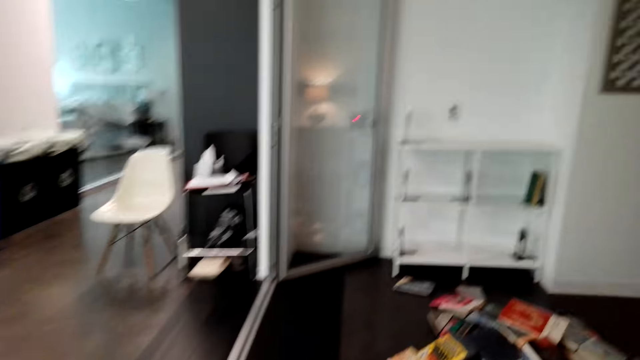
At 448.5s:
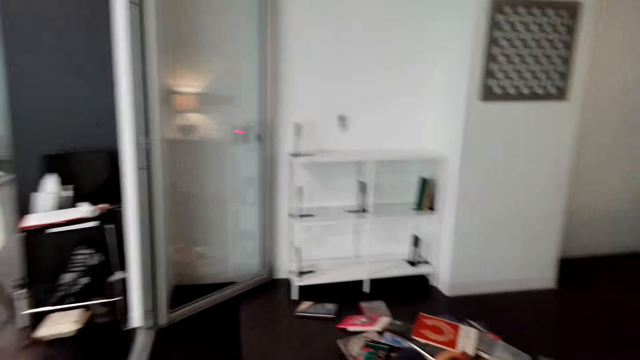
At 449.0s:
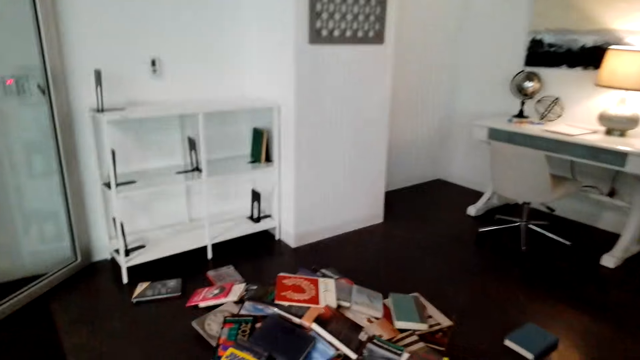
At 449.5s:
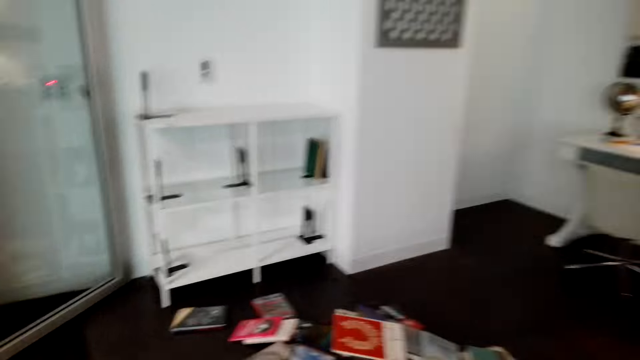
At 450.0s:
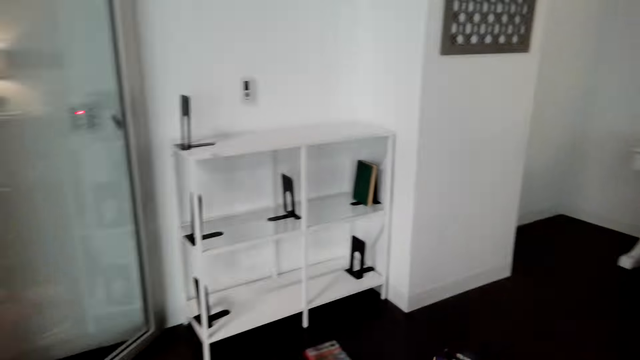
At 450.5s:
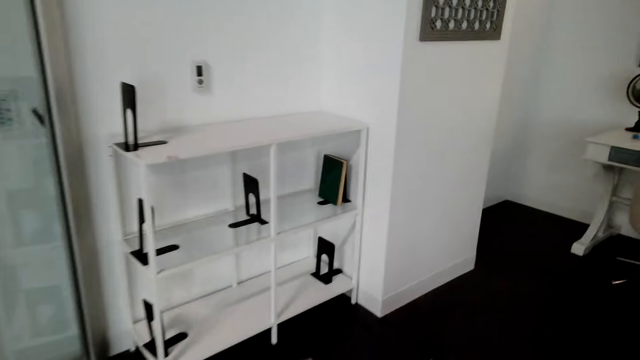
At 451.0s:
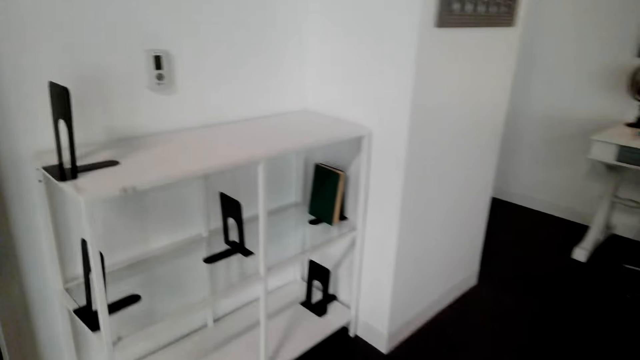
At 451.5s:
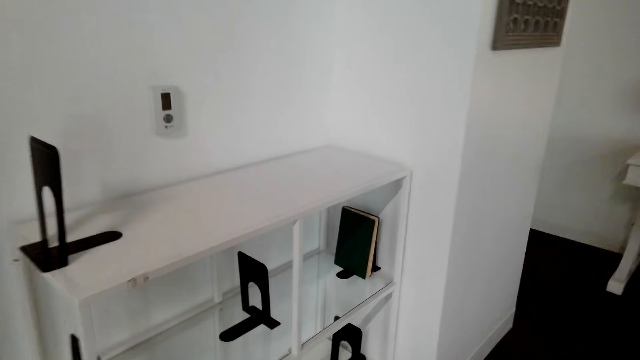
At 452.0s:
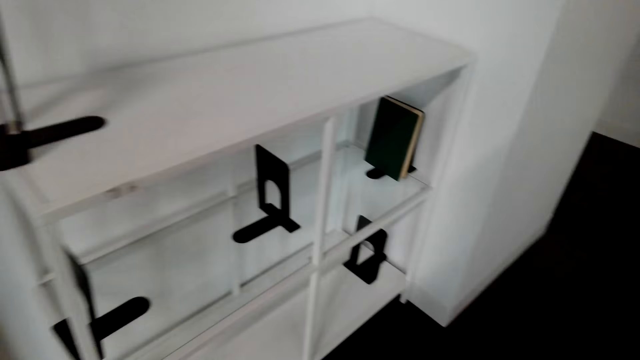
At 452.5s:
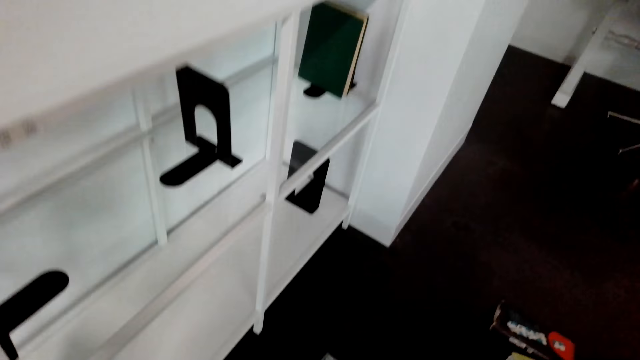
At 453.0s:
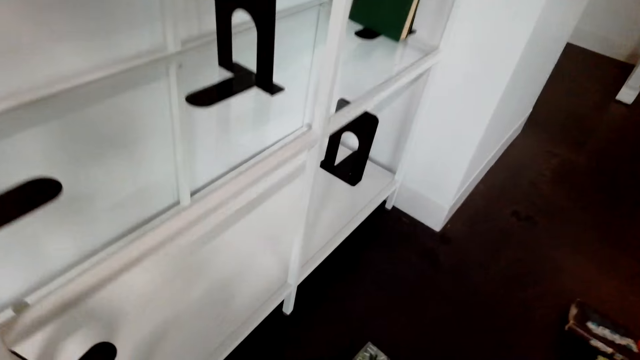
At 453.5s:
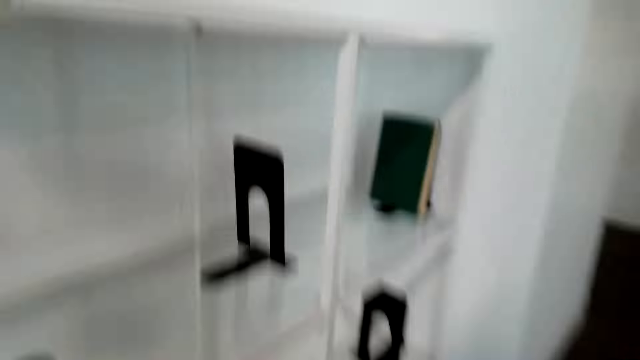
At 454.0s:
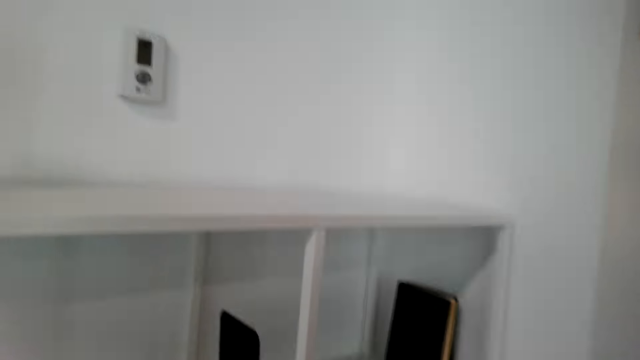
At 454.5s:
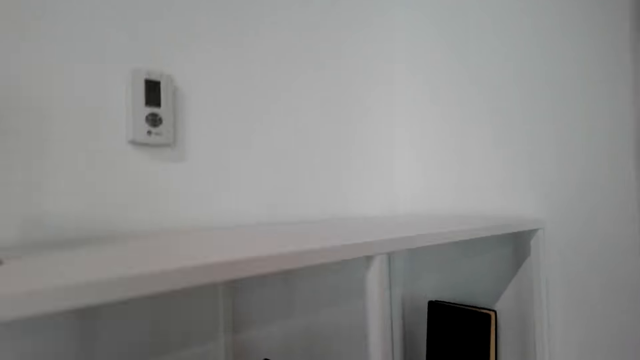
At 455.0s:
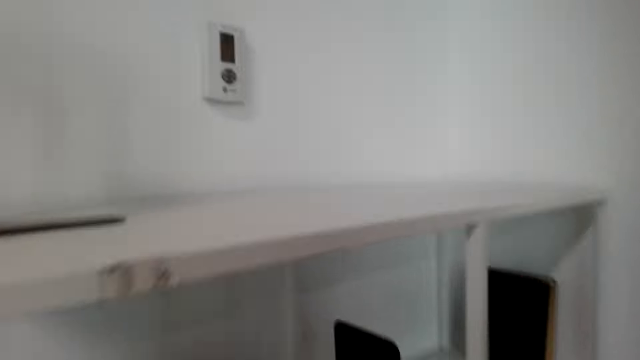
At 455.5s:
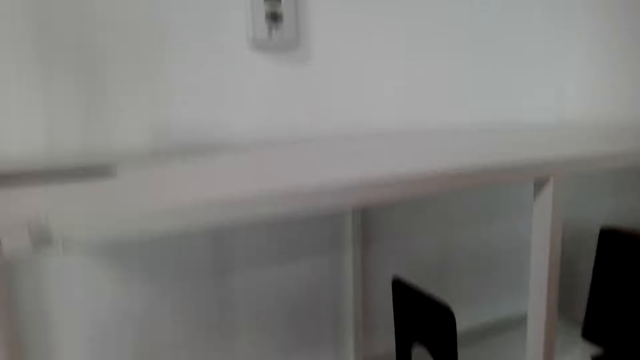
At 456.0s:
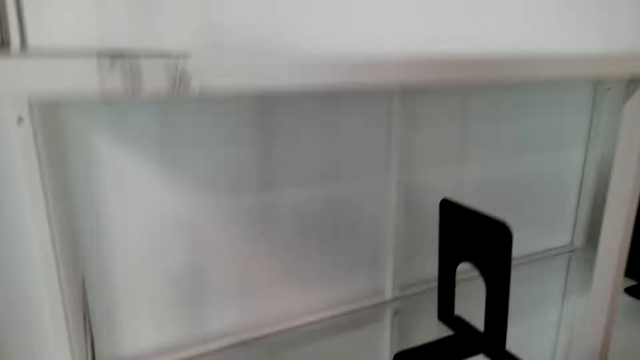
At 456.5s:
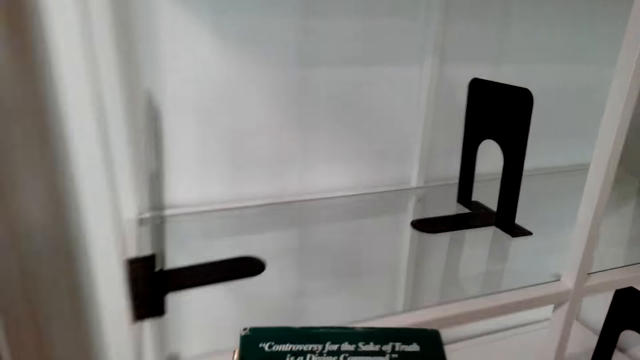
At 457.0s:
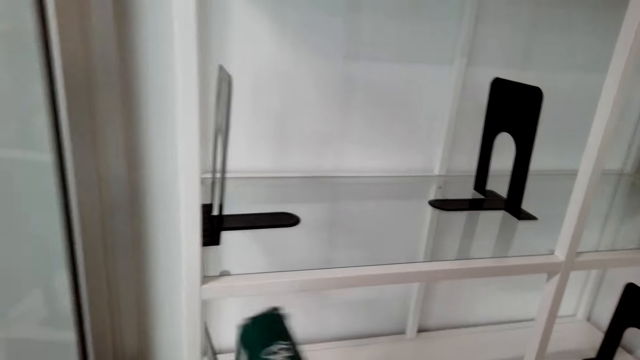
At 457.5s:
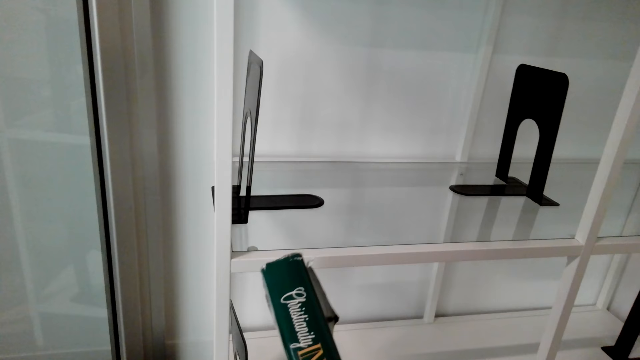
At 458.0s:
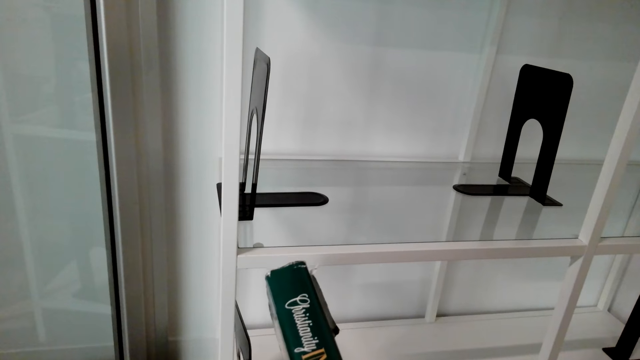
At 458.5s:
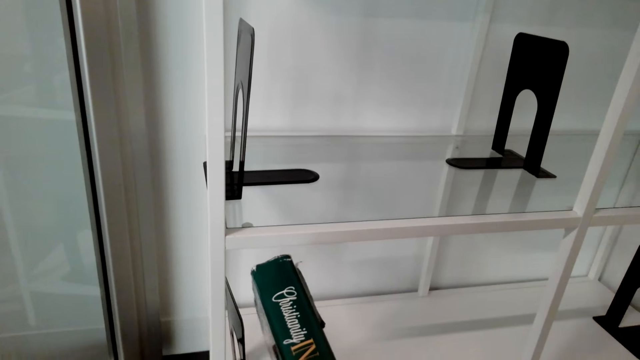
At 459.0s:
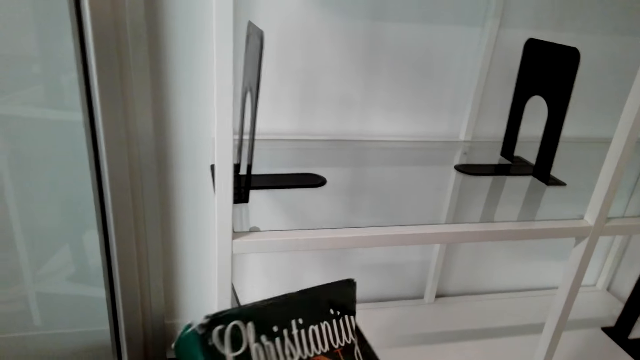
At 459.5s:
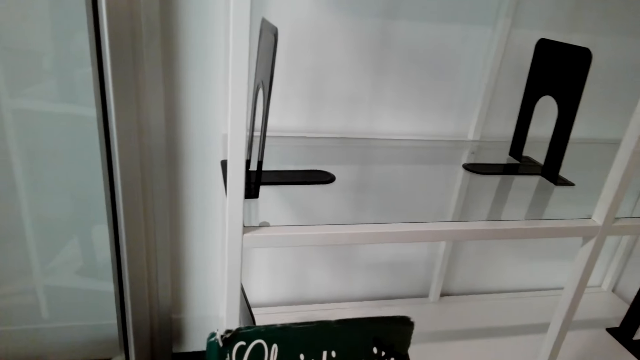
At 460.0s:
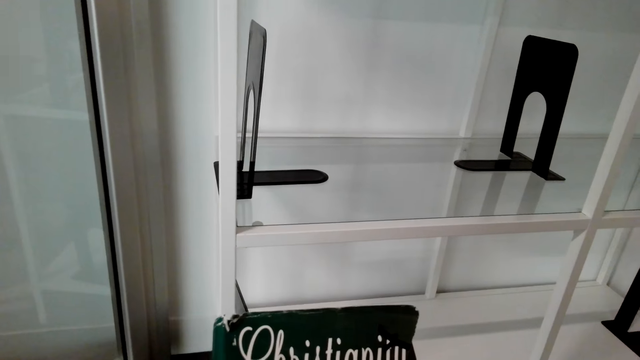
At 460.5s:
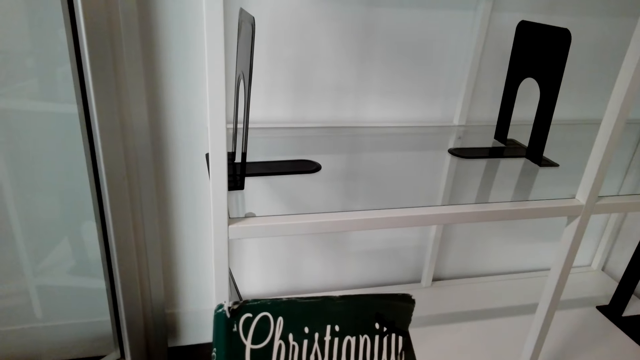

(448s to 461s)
The camera wearer talks. A person talks. The camera wearer opens the book shelf. They stare at the book. They pick up the book.

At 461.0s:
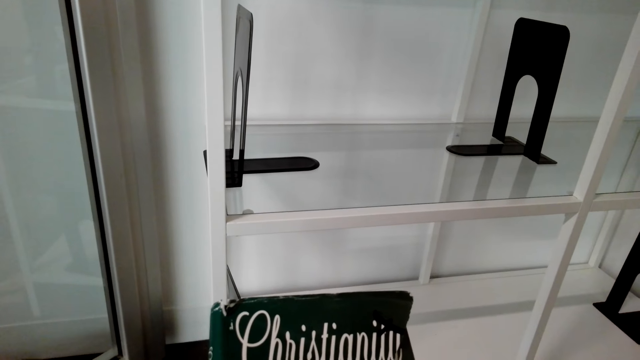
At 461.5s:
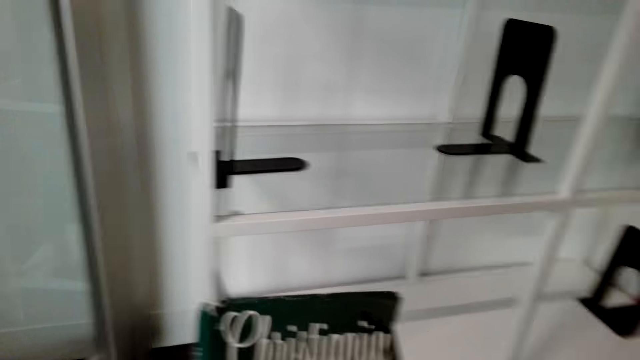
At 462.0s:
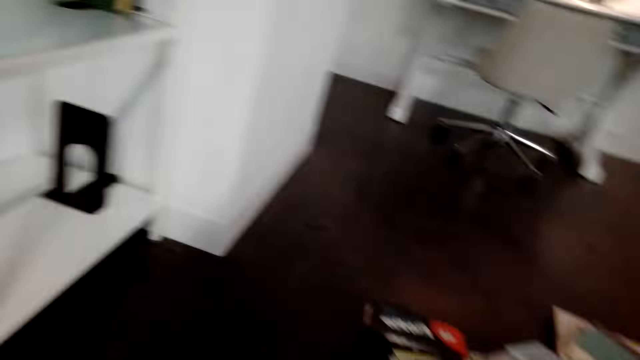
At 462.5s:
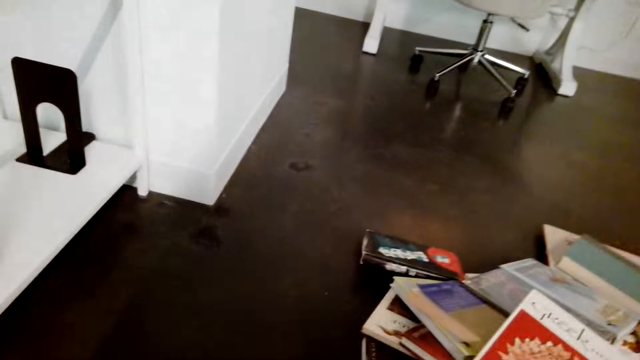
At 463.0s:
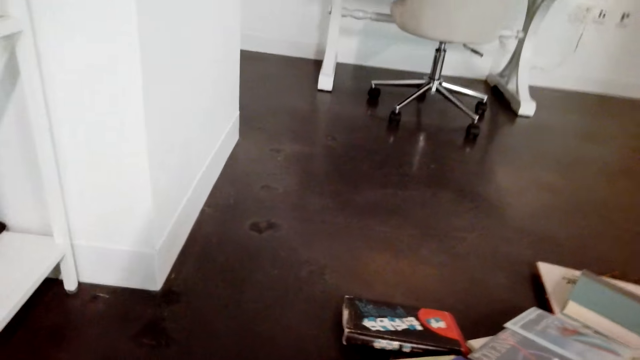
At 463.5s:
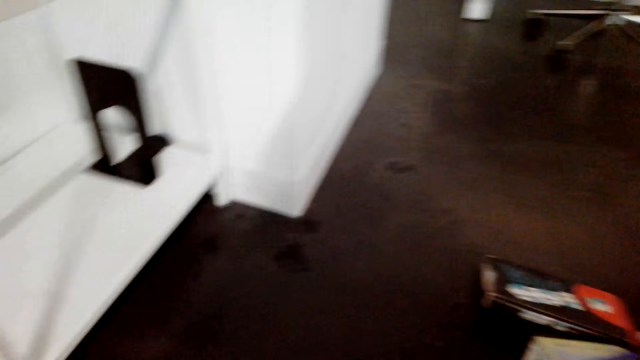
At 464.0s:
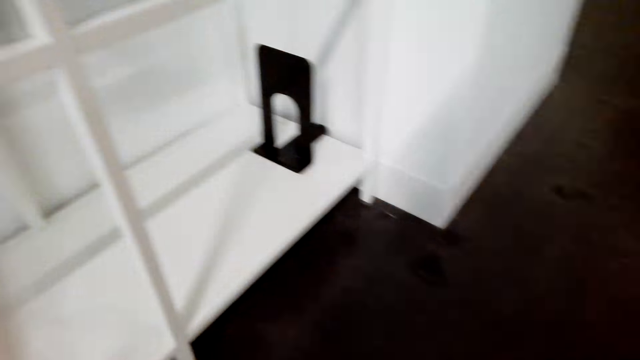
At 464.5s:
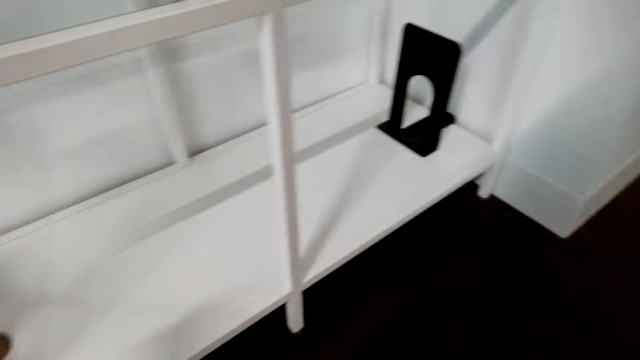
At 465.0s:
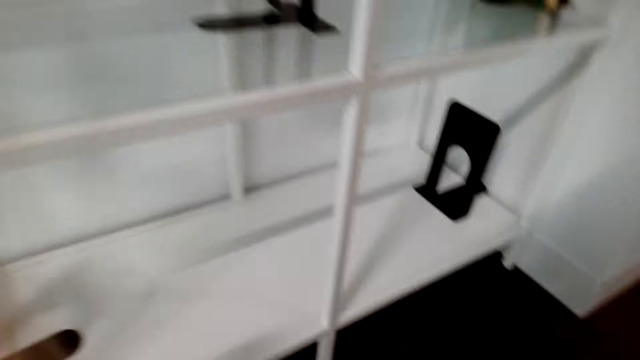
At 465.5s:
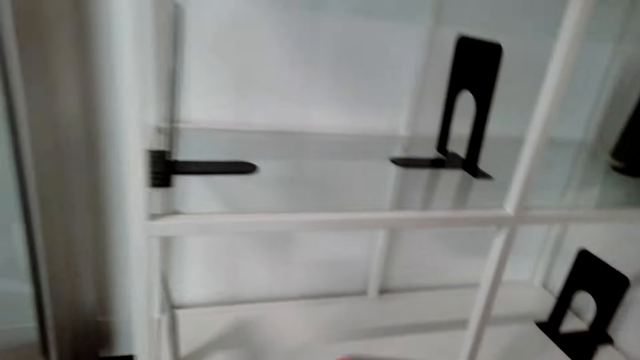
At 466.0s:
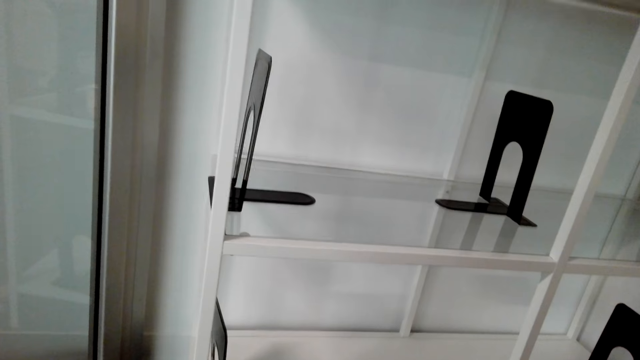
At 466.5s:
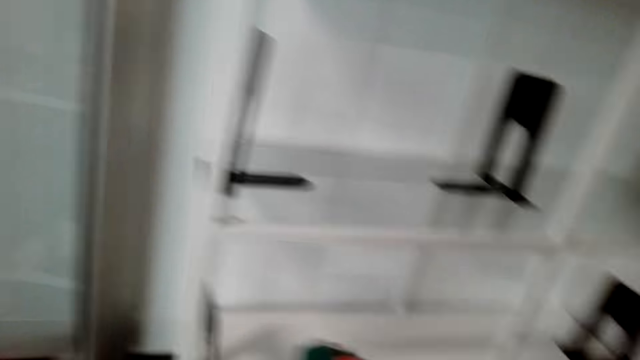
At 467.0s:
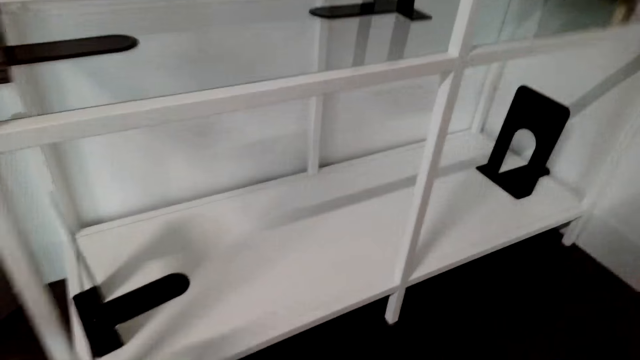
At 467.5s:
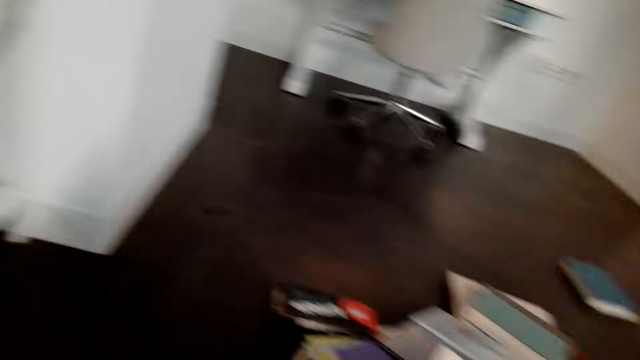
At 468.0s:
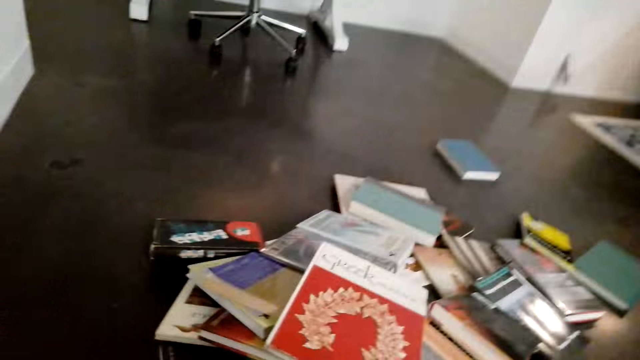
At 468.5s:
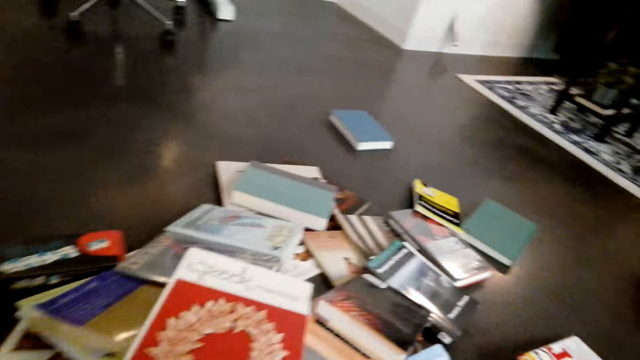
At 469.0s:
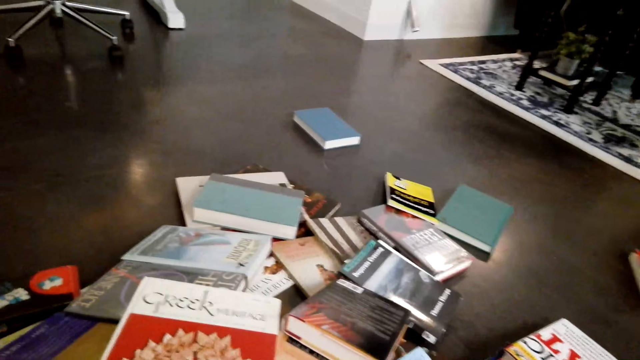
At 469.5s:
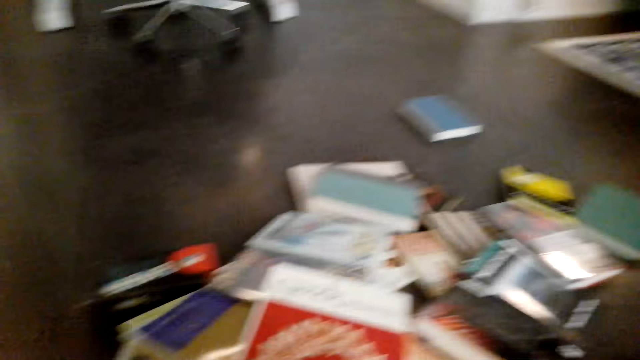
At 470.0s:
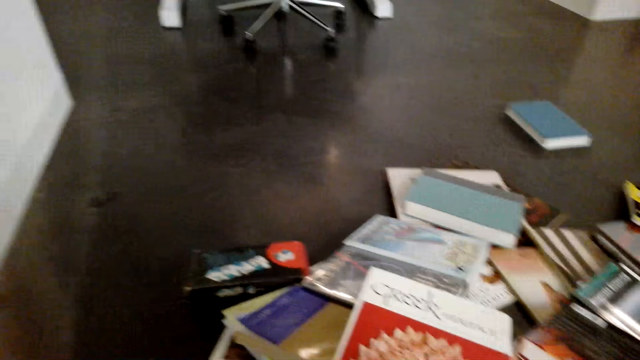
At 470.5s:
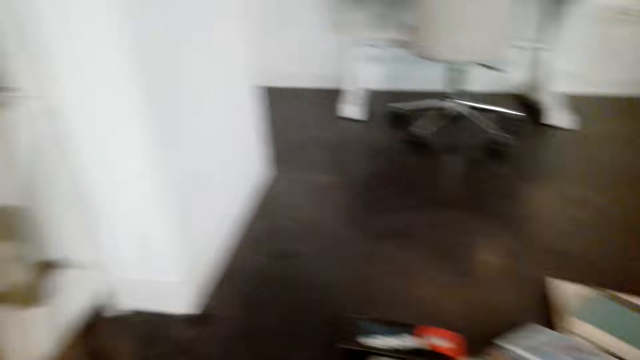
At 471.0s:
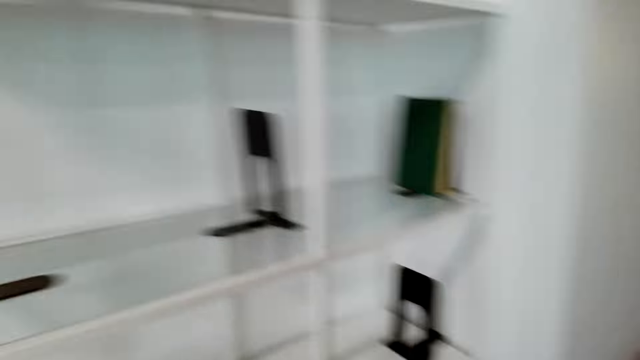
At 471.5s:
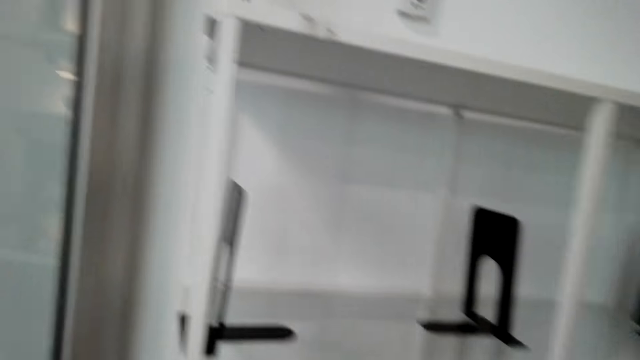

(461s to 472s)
The camera wearer stares around the house. They talk. A person talks. The camera wearer talks. The person talks.
